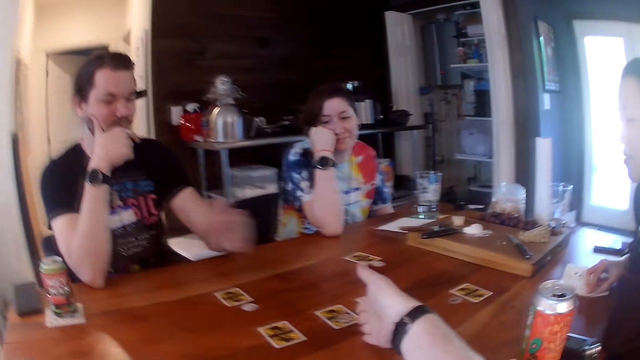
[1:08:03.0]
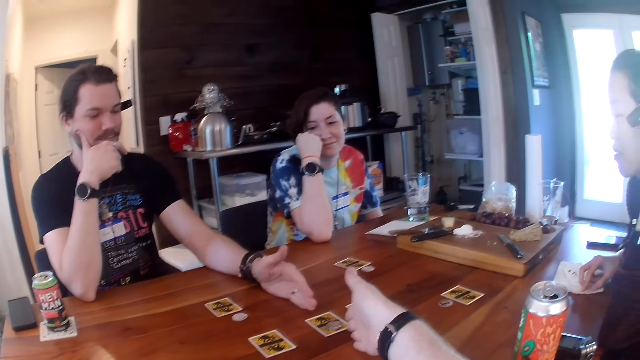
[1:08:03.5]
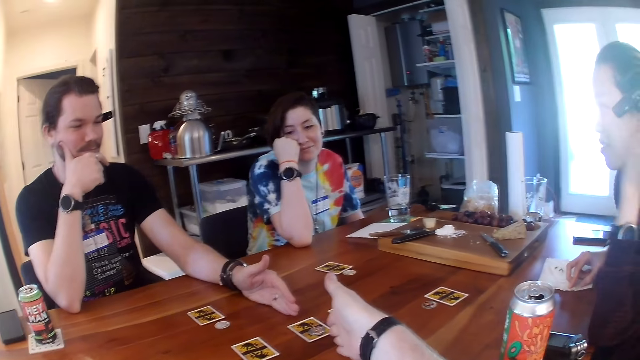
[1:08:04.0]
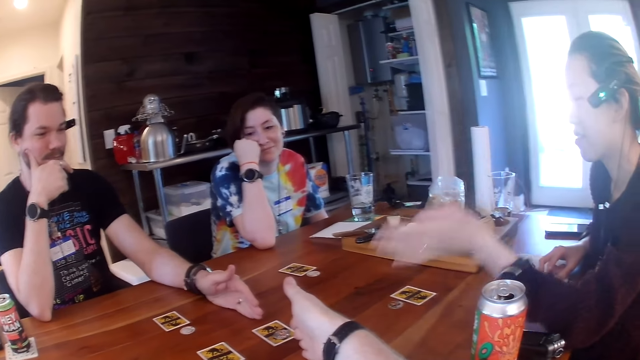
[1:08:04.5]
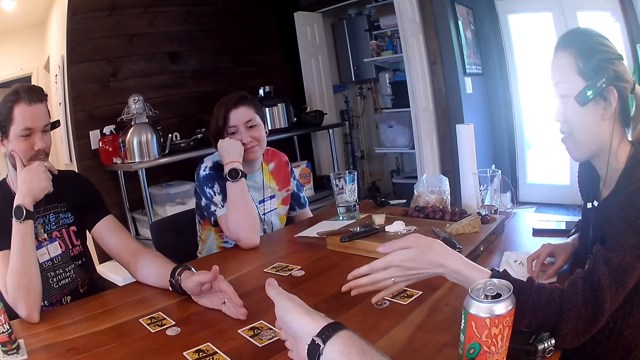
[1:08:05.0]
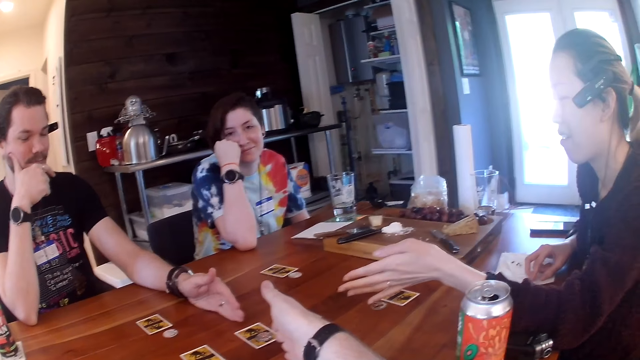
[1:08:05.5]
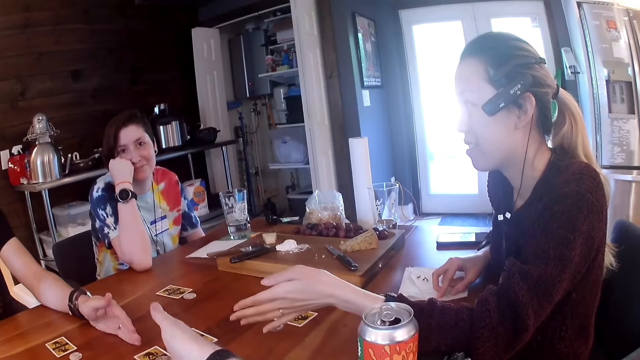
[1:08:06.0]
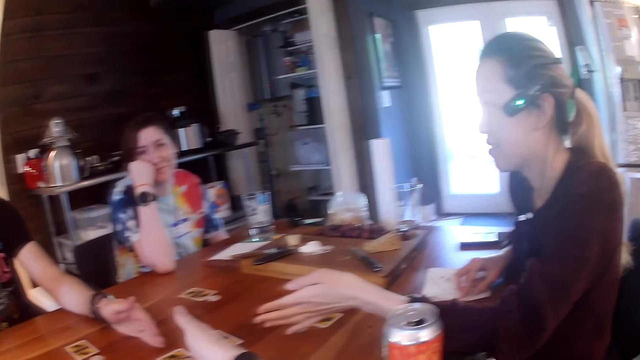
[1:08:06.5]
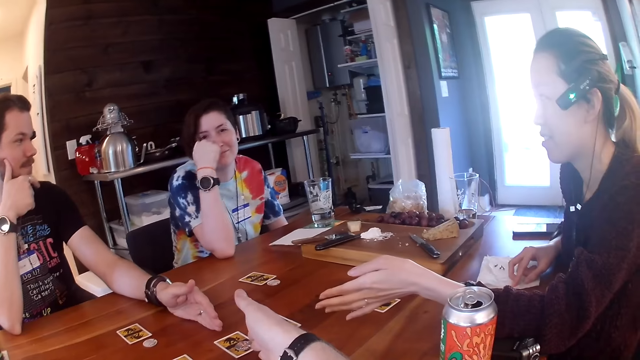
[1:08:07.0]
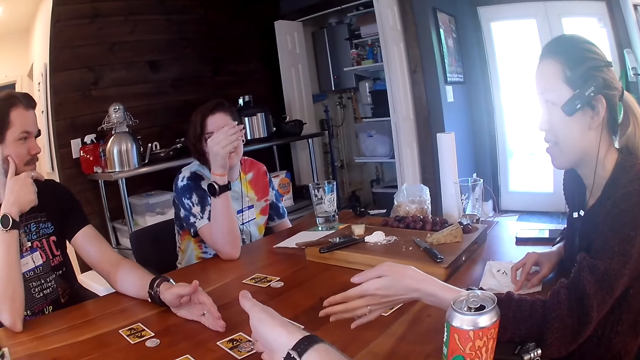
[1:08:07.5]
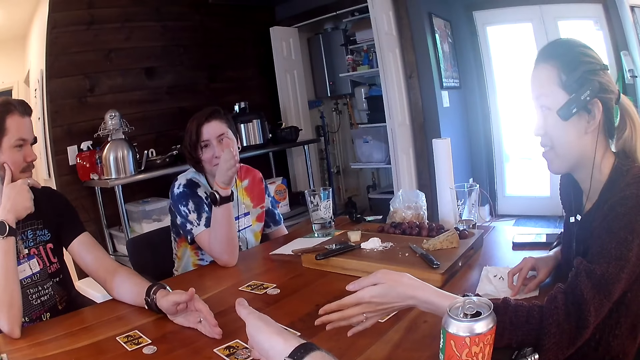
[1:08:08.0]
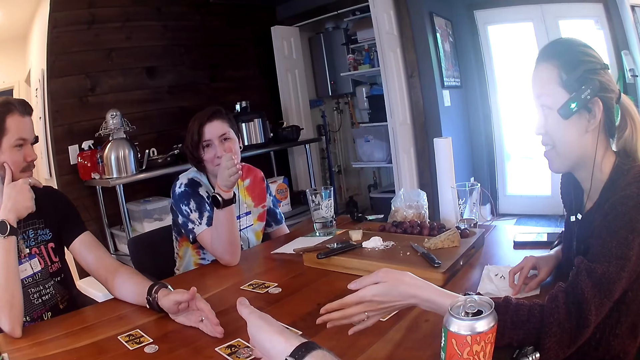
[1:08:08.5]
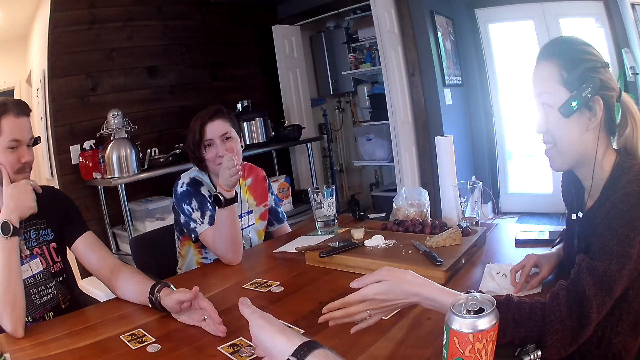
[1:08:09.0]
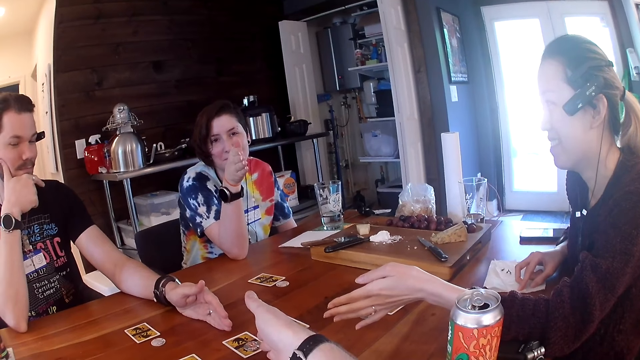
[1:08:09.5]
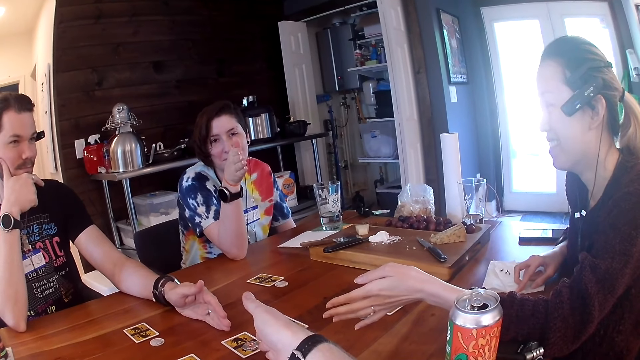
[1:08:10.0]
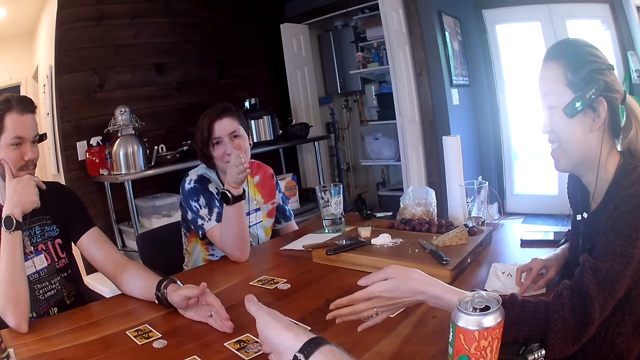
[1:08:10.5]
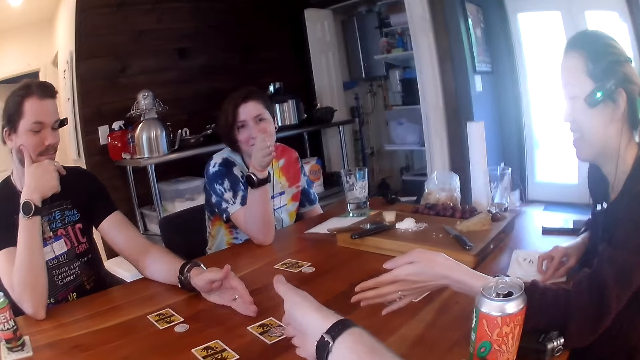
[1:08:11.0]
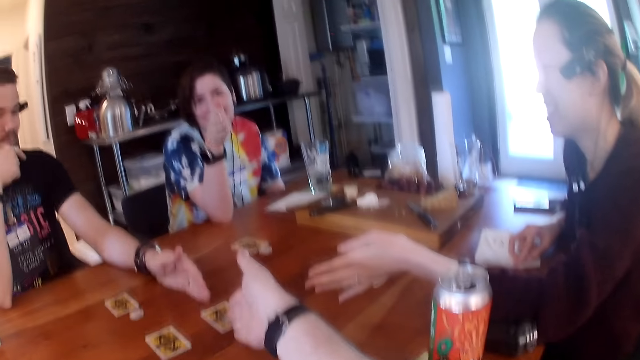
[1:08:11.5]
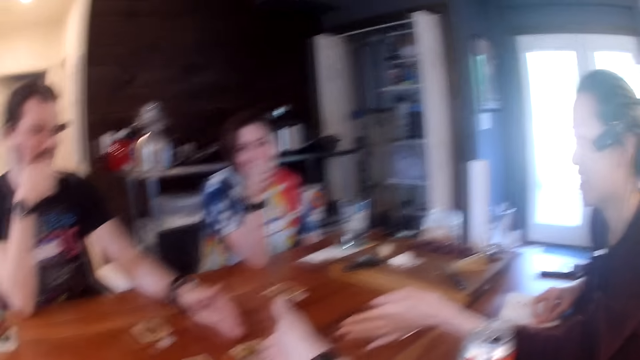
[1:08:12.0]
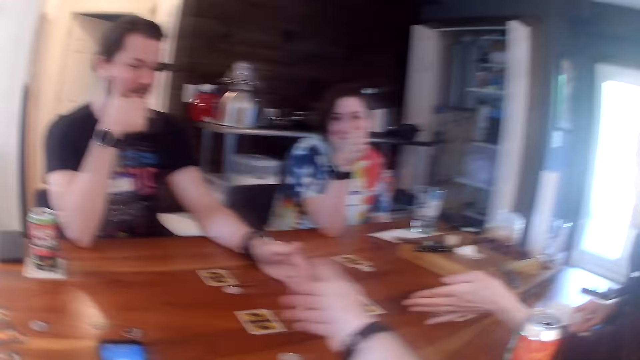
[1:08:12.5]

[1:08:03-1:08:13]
The camera wearer places his right hand on the table. The man places his left hand on the table. The woman places her left hand on the table. Another woman places her right hand on the table. The other woman points with fingers. The camera wearer converses with the man, the other woman, and the first woman at the table.

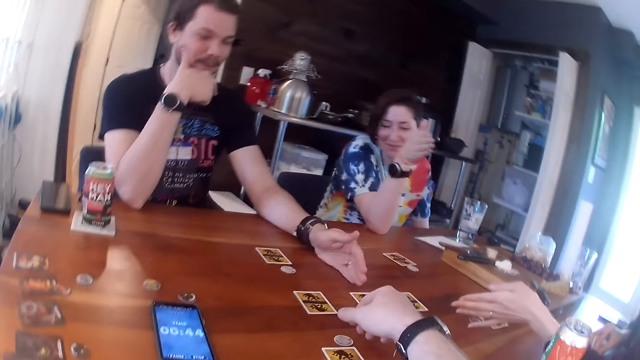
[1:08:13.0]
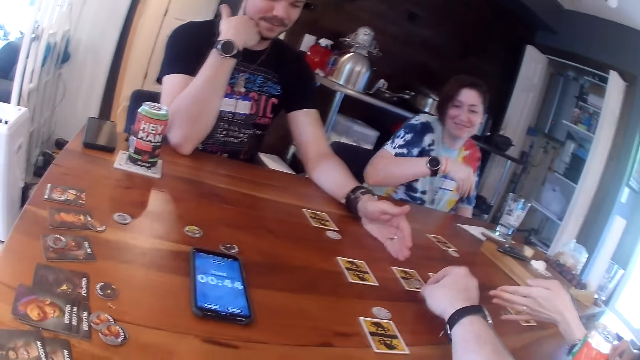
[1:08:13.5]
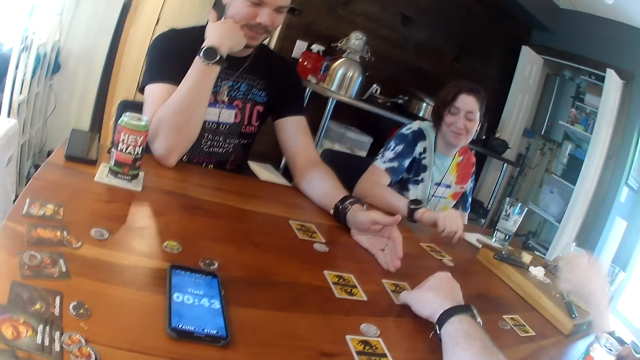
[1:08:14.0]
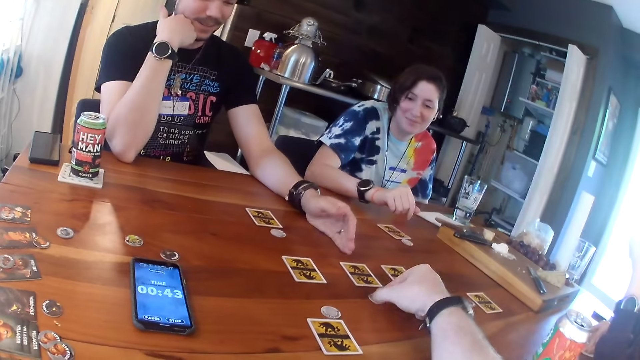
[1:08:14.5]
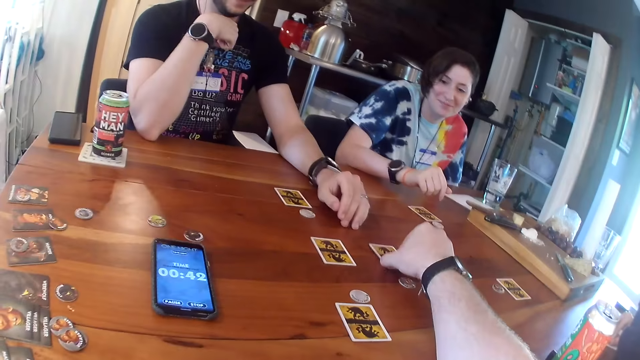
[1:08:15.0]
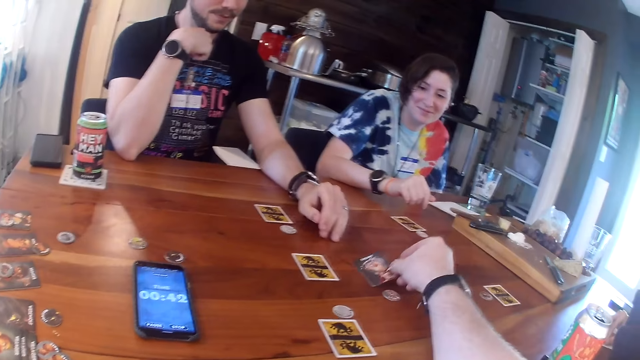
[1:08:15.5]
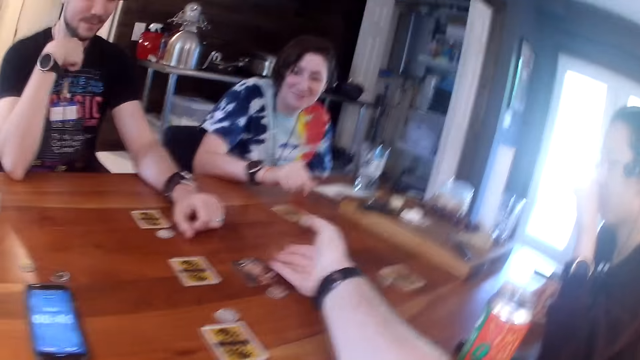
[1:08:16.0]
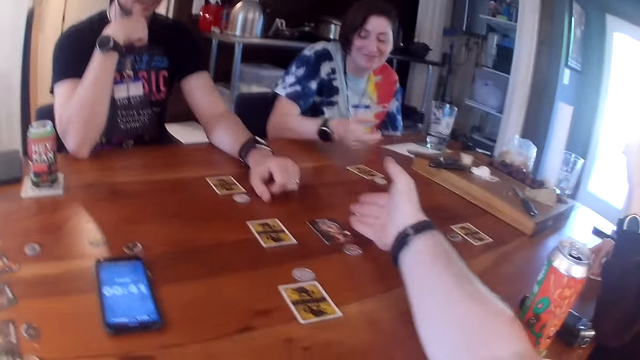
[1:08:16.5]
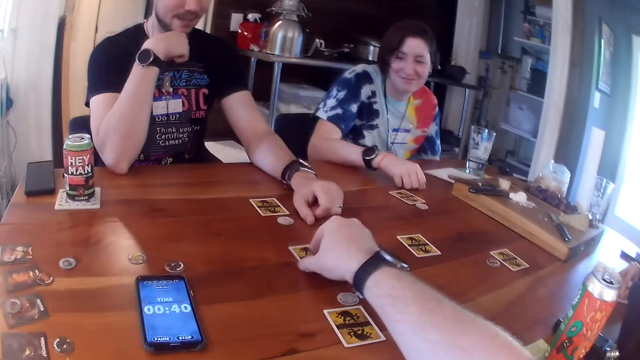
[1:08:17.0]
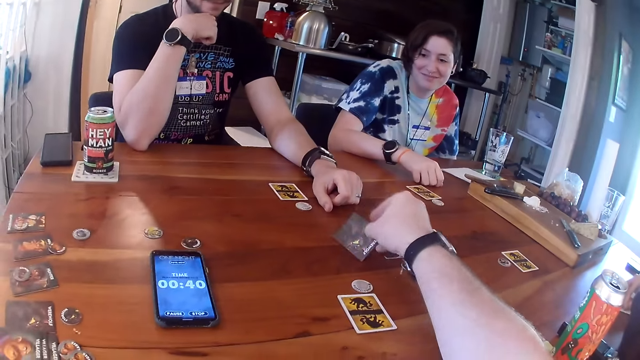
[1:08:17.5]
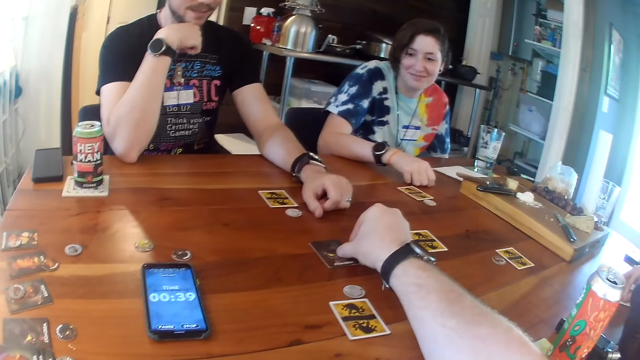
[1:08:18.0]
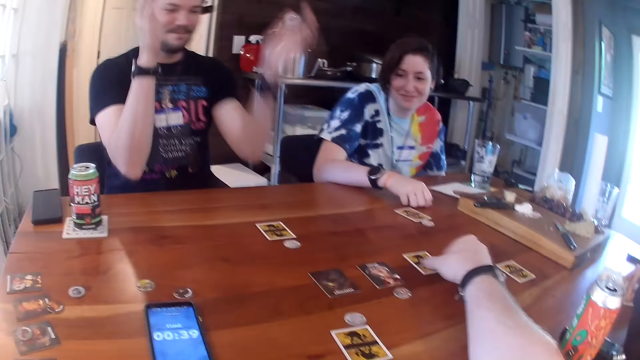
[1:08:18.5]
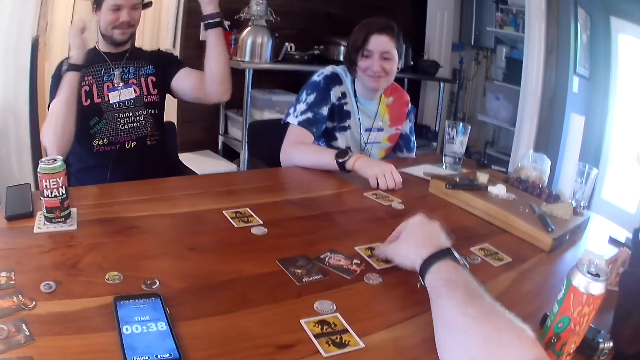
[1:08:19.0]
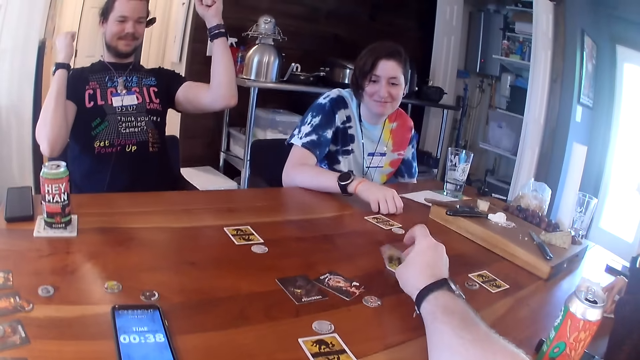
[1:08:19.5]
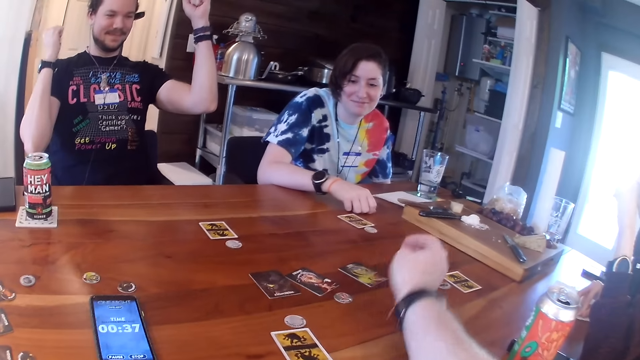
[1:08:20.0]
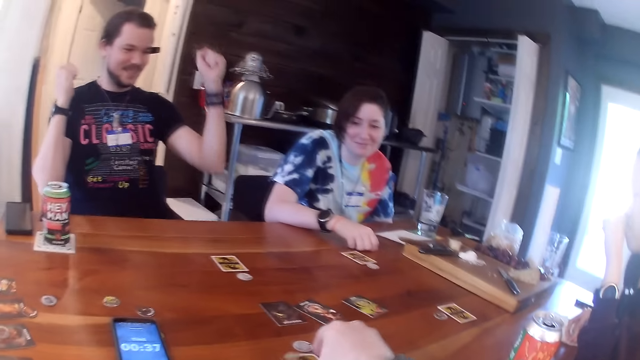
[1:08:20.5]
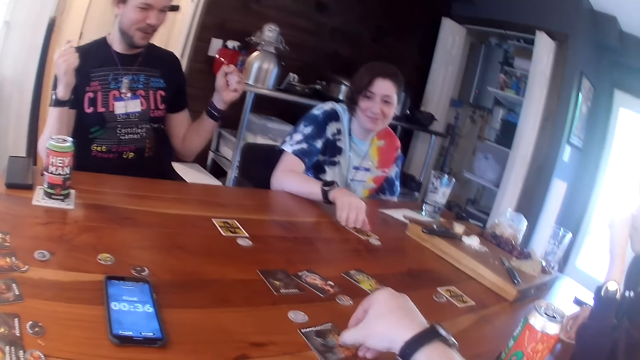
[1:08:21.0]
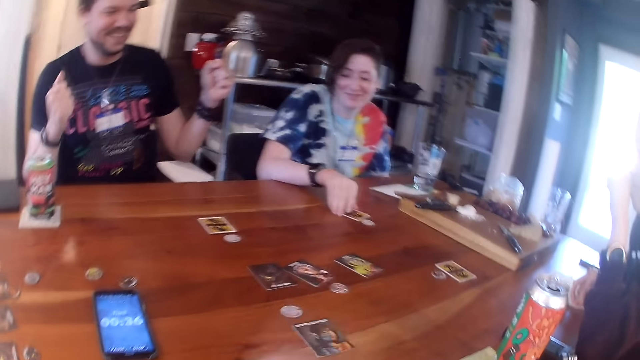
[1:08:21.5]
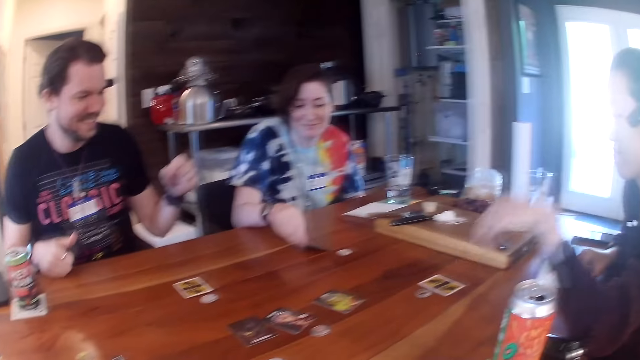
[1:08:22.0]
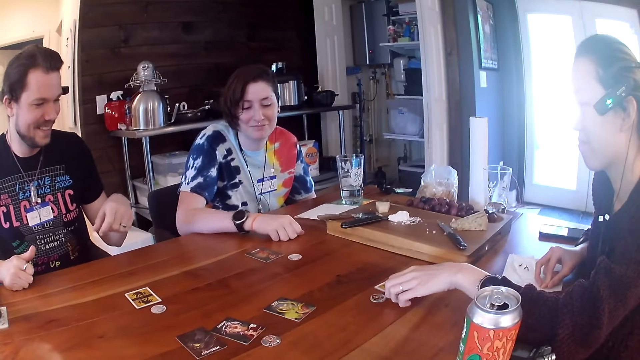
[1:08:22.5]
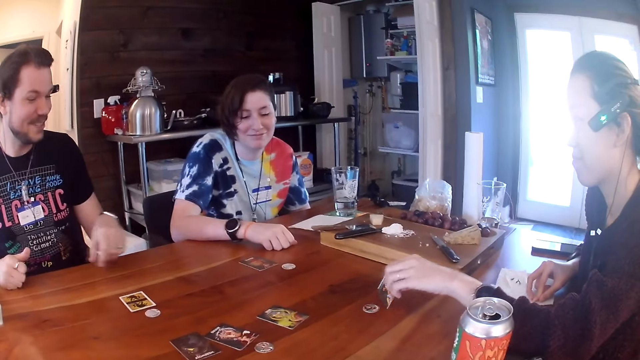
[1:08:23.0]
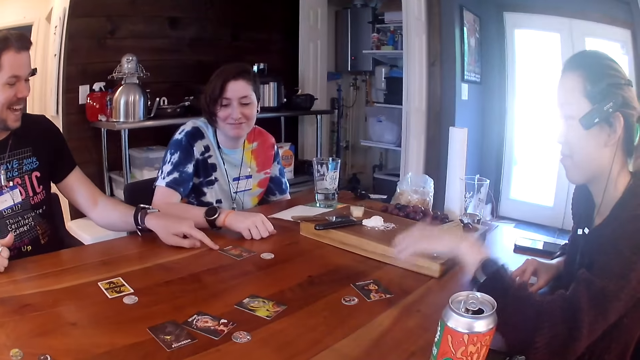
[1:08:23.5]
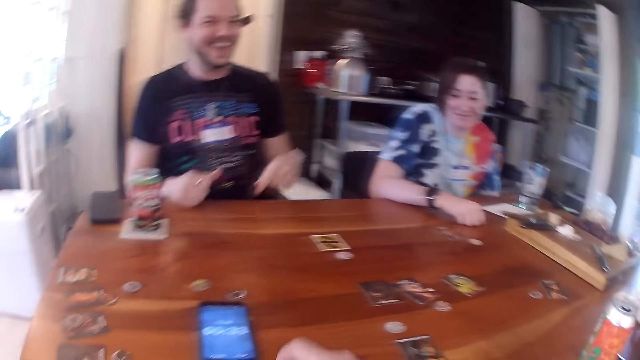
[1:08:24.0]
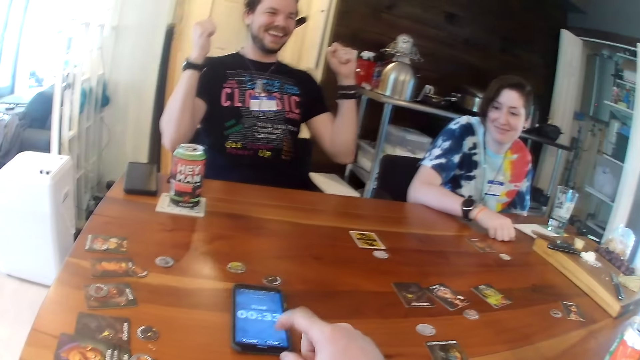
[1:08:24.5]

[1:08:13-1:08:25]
The camera wearer picks up a game token on a card on the table with his right hand. He drops the game token in his right hand on the table. He flips the card on the table with his right hand. He places the hand on the table. He flips the card on the table with his right hand again. The man claps his hands. The camera wearer touches the card on the table. He flips the card on the table with his right hand. He flips it again. The man converses with the camera wearer, a woman, and another woman at the table. The first woman flips the card on the table with her right hand. The other woman flips the card on the table with her left hand. The camera wearer operates a phone with his right hand.
